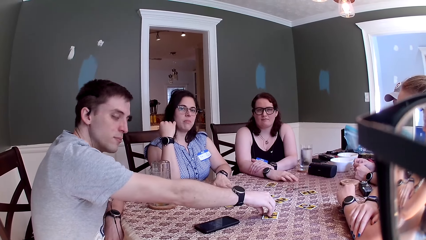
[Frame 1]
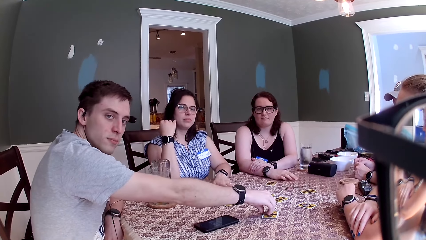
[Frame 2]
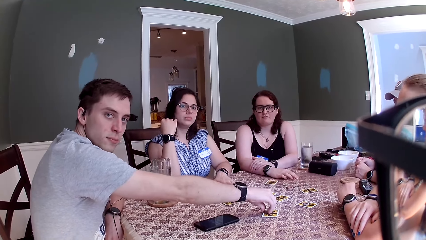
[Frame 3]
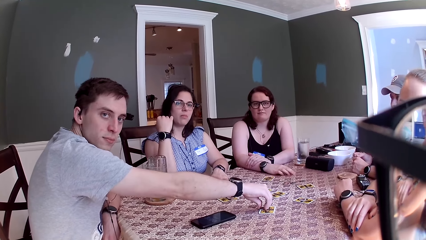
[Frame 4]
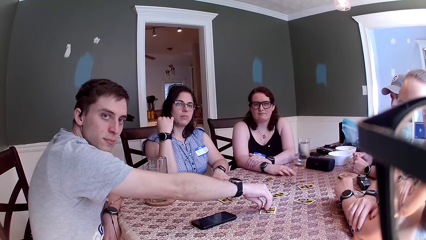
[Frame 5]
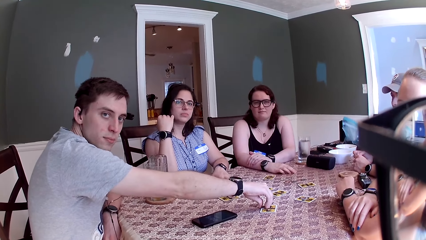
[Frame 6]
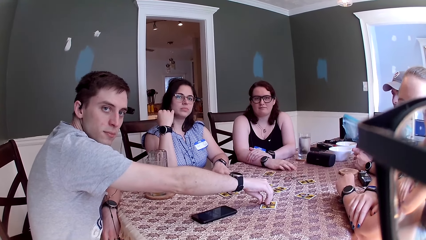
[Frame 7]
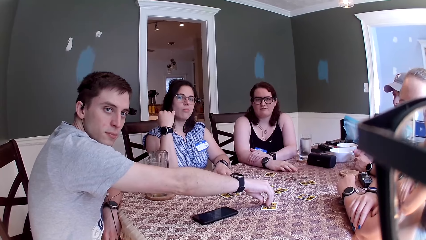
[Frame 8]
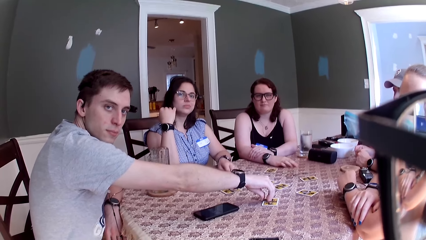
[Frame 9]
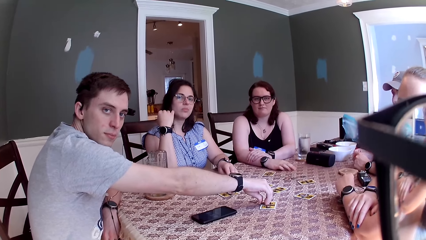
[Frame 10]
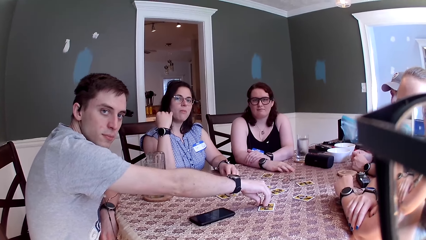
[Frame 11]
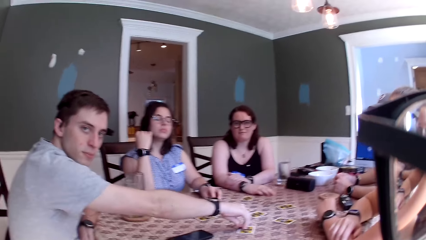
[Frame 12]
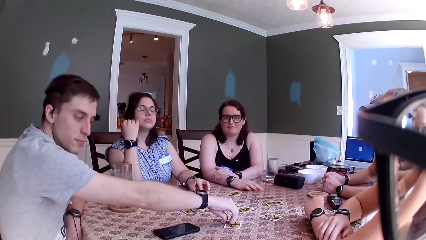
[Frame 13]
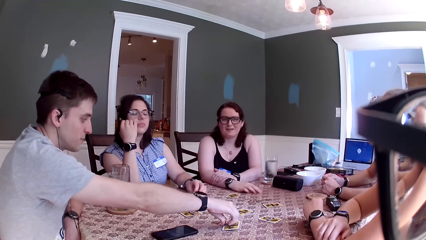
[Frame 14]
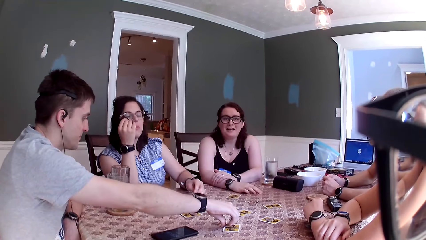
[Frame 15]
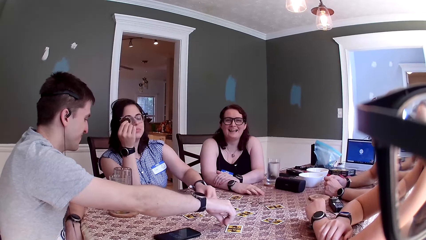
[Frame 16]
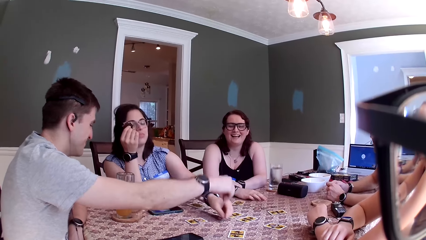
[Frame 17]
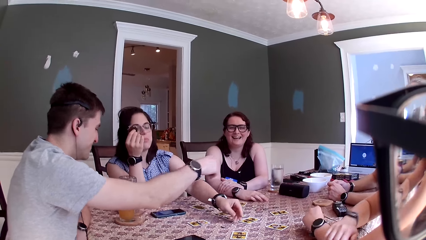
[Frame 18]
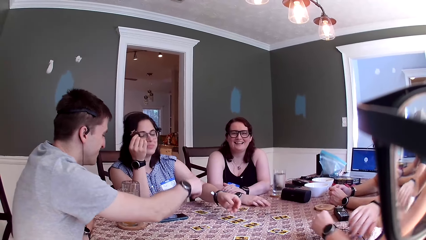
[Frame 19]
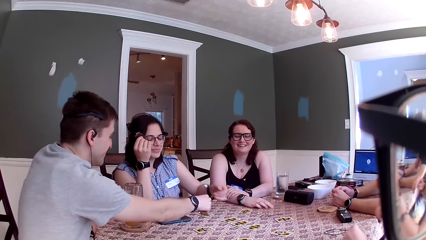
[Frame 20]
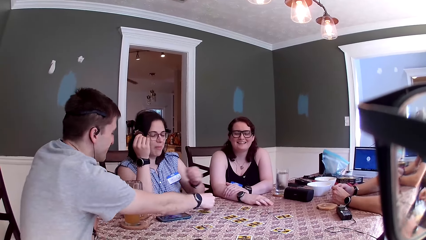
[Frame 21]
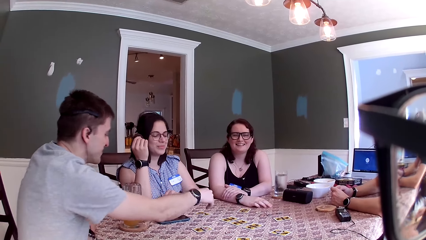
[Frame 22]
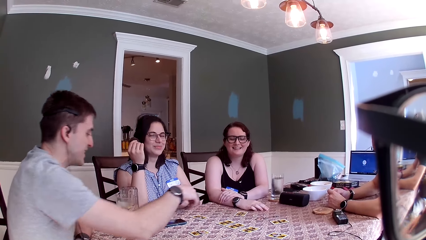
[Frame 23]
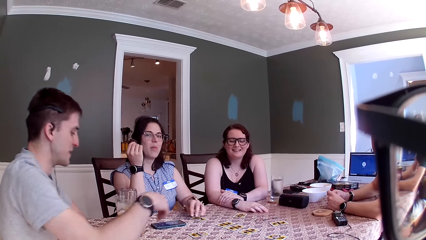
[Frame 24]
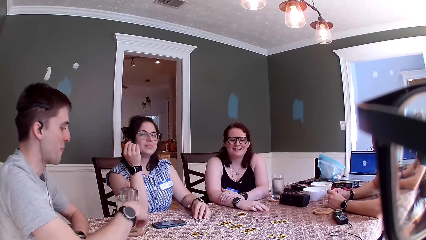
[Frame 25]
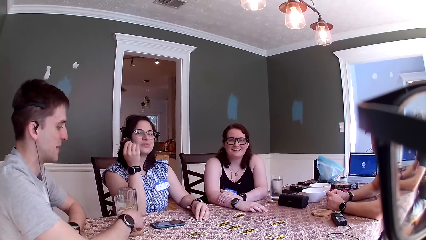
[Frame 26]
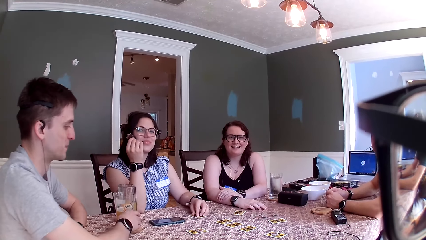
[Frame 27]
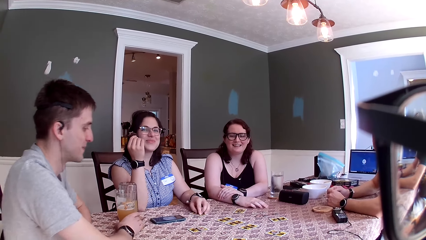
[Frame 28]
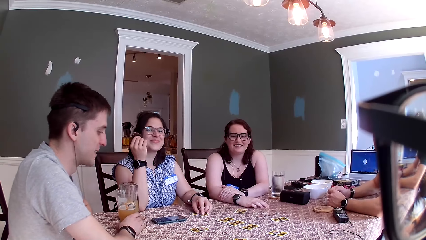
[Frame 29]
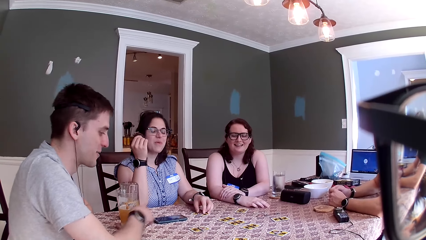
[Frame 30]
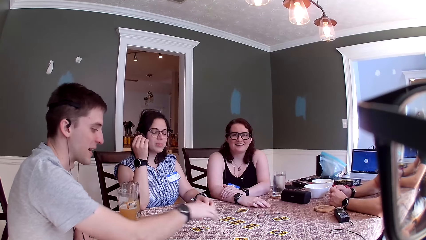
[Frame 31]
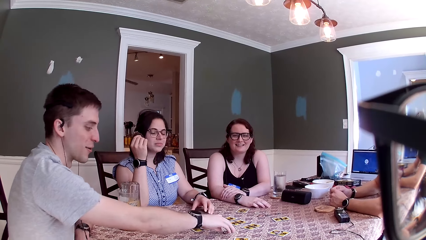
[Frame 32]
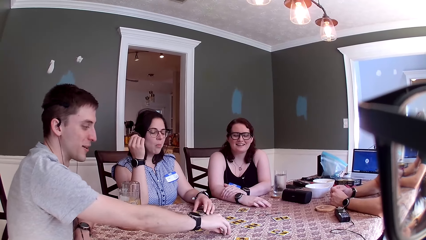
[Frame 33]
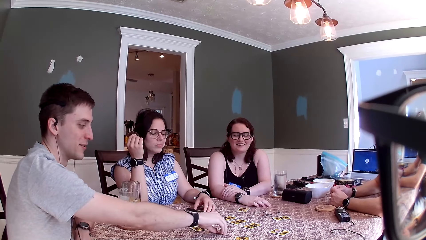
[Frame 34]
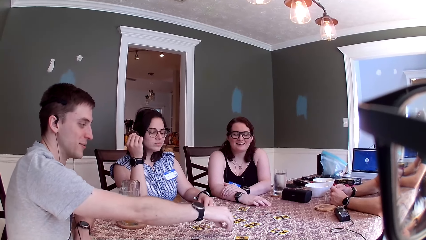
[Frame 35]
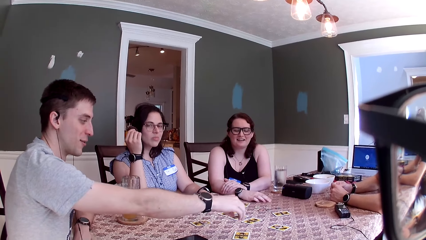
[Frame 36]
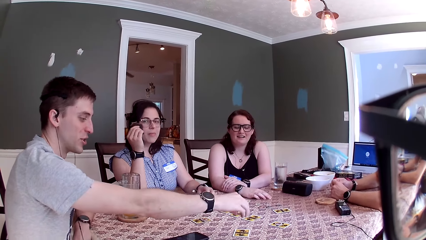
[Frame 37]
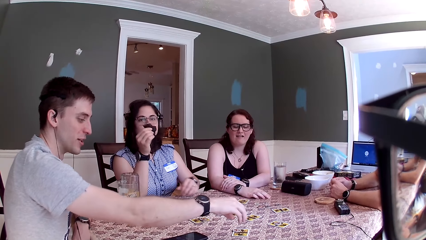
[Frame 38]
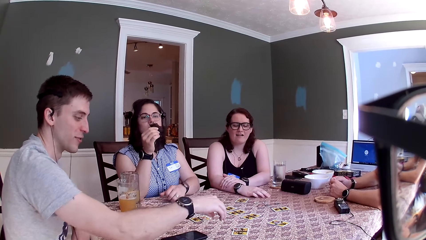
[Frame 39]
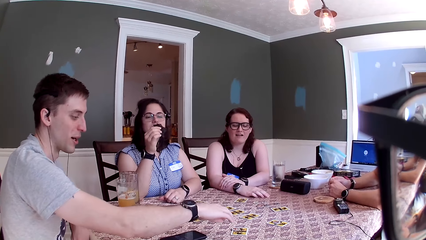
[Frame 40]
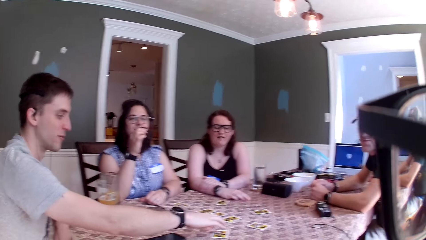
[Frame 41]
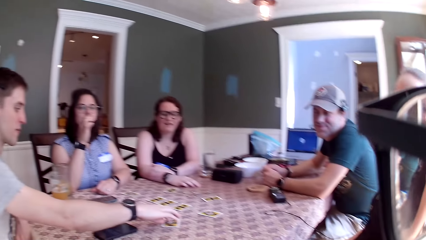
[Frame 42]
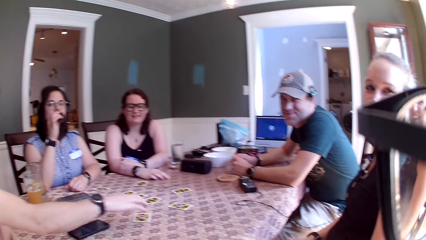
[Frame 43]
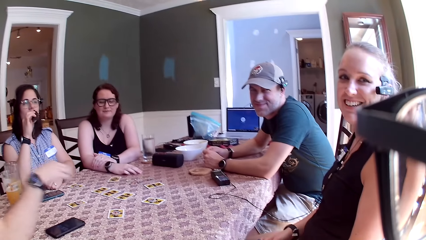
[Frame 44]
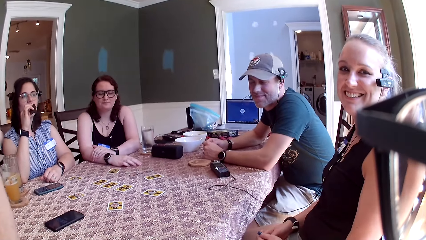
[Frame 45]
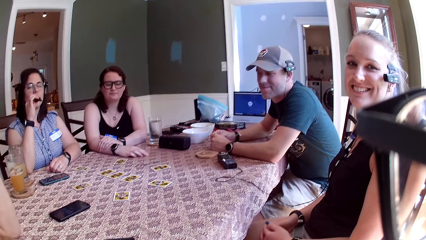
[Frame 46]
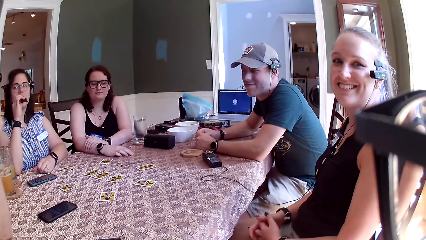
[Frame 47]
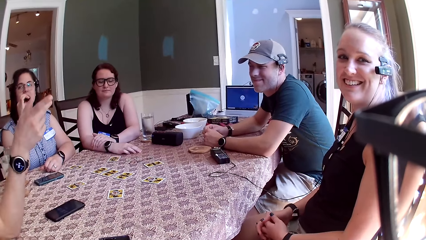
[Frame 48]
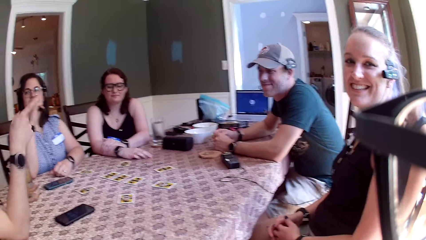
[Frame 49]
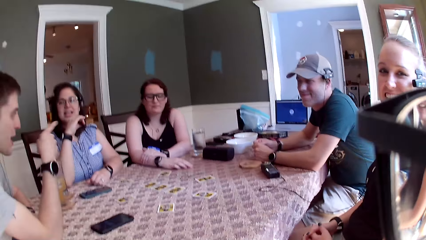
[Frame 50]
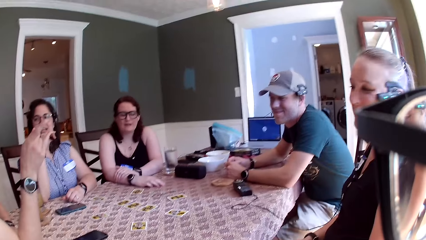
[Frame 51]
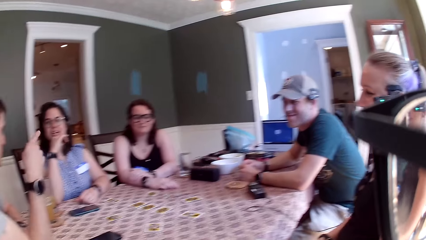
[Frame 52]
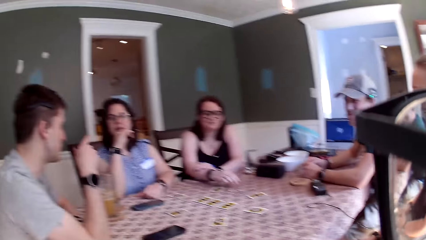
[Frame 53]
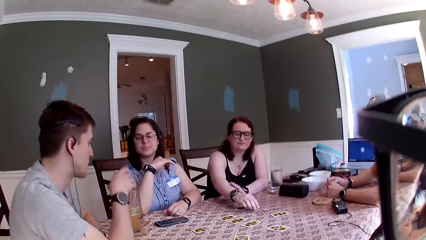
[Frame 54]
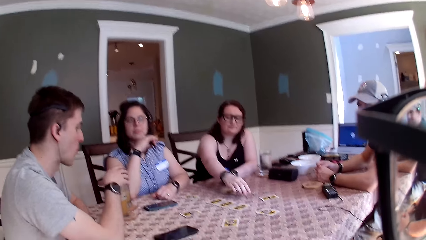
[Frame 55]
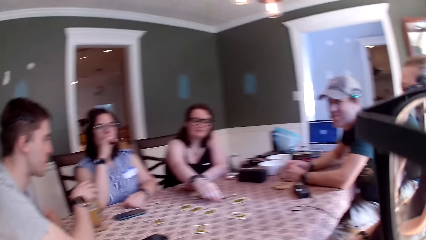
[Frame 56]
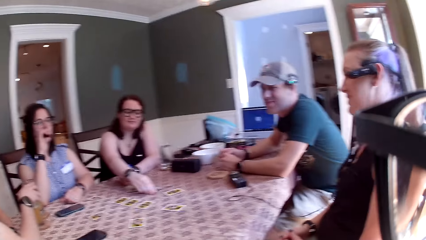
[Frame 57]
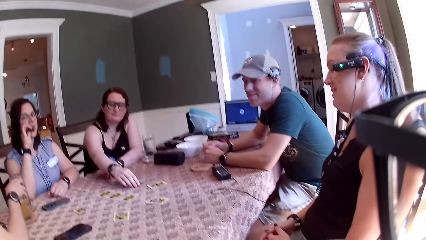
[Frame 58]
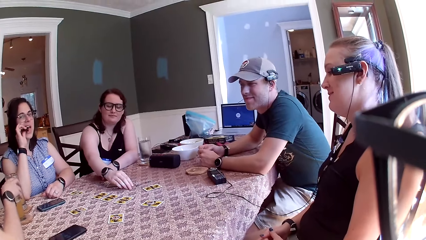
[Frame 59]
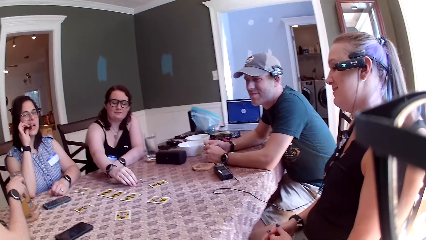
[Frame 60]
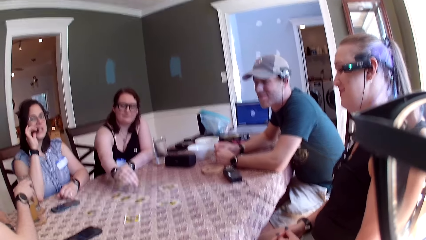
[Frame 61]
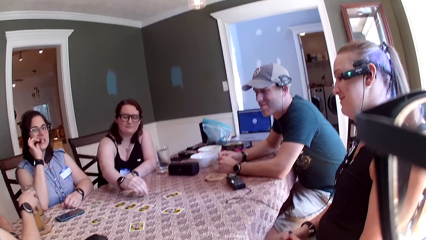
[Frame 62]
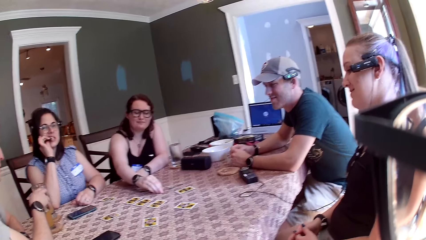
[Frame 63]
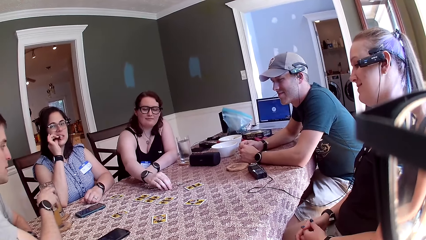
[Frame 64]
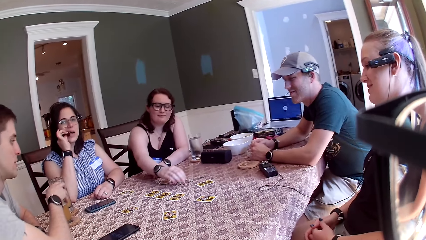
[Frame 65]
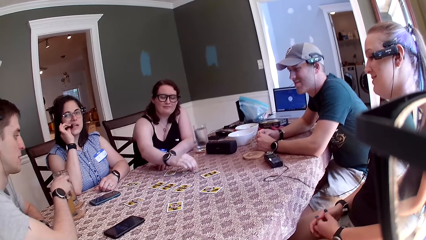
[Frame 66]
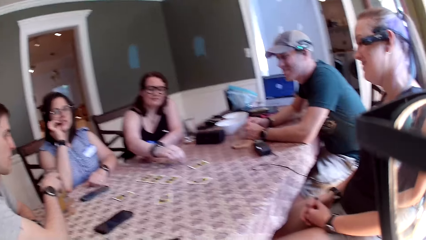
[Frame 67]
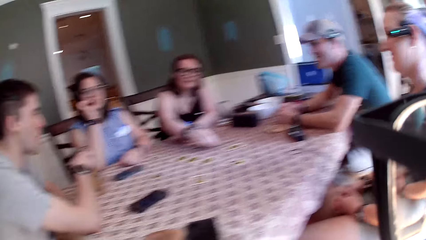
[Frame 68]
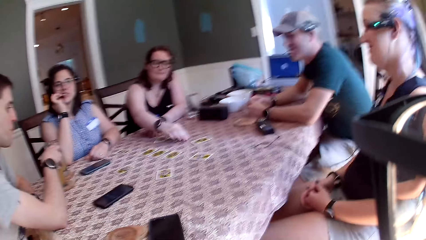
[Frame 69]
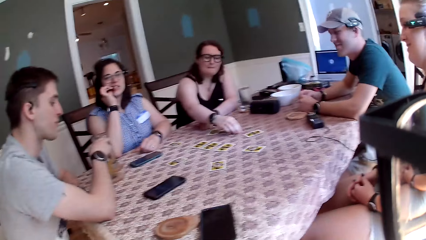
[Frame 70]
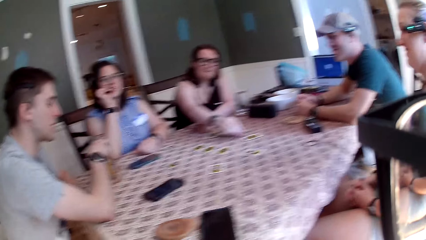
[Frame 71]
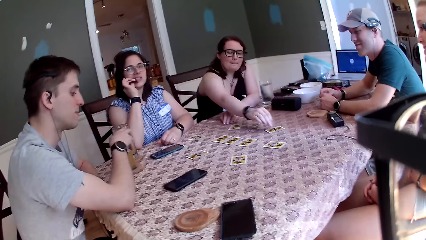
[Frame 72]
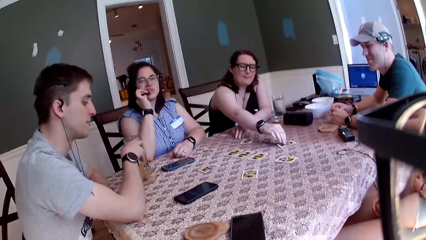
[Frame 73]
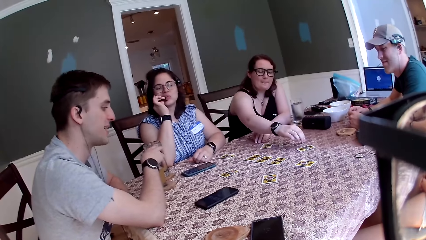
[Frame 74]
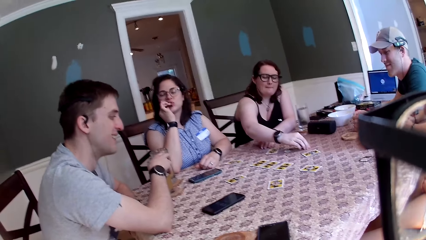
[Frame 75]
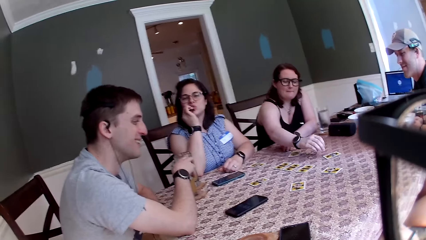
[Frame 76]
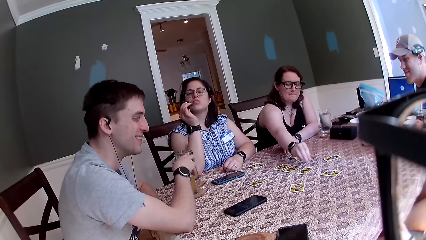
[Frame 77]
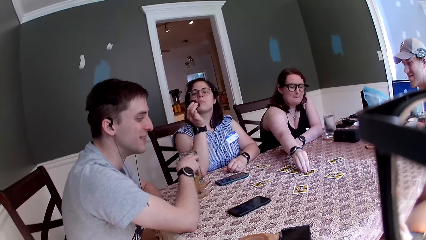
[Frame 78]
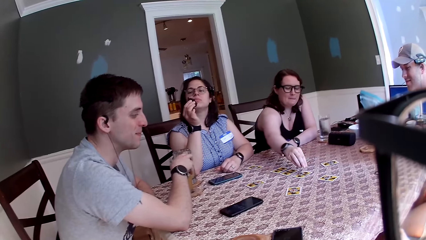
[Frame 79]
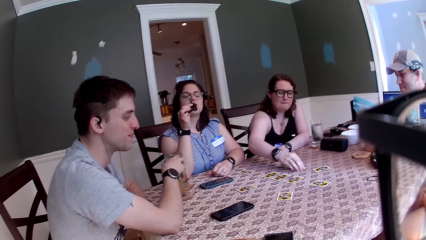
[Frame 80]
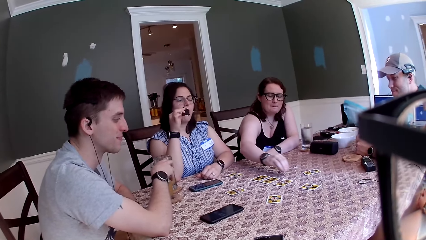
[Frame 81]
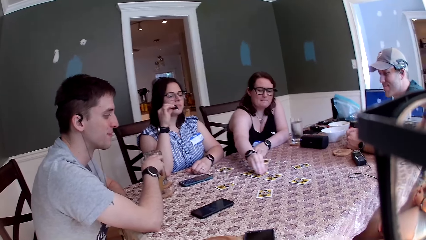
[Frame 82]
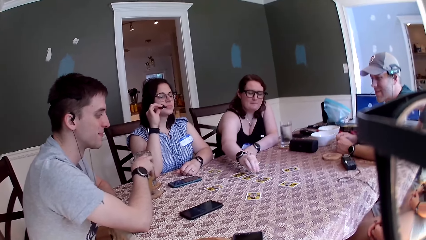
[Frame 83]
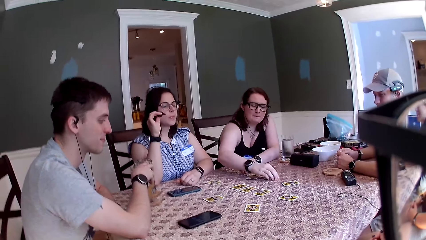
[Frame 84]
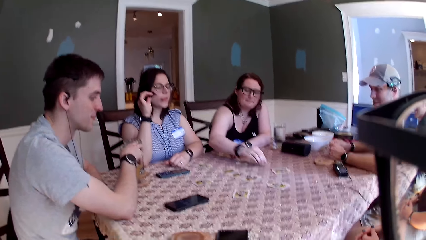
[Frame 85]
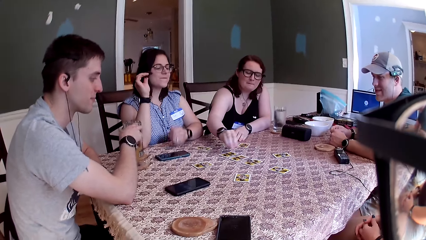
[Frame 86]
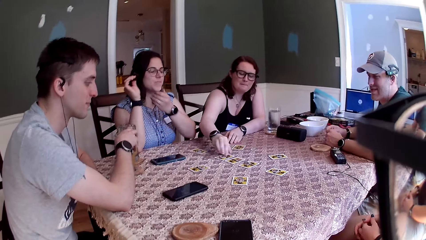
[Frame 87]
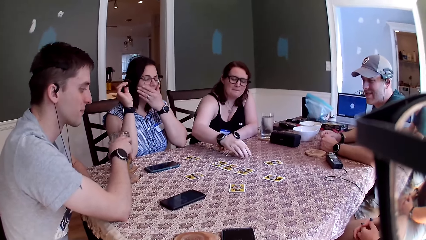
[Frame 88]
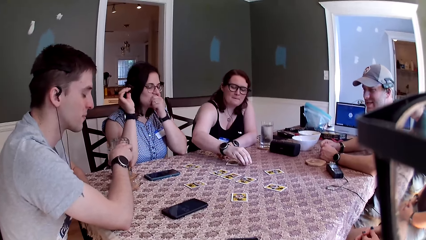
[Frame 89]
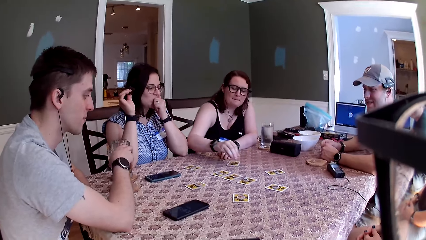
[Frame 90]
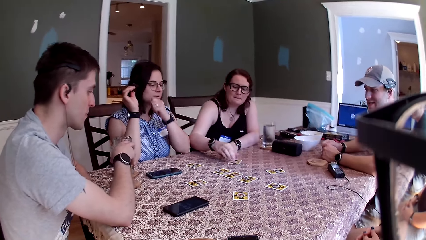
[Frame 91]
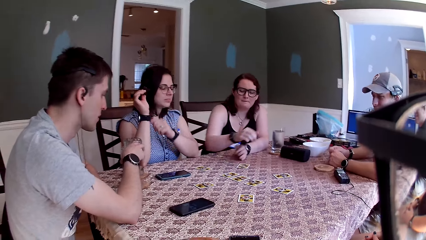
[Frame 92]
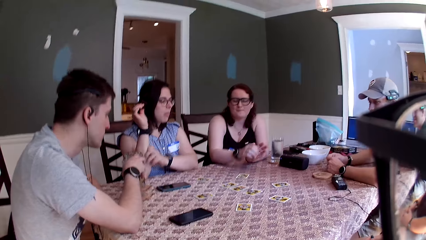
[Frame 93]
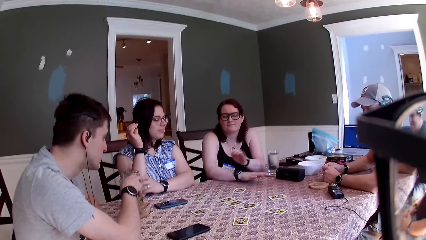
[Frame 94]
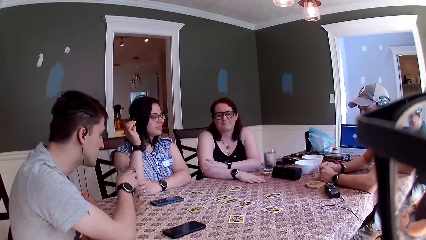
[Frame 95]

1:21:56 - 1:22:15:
A man touches a card from the table. He picks something. A woman carries a chip from the table with her left hand. The man carries a card from the table. The woman drops the chip on the table with her left hand. The man drops the card on the table. He places something on the card. The camera wearer speaks to a group of people at the table. The man speaks to a group of people at the table. He carries a chip from the table with his right hand and drops the chip on the table with his right hand. Another woman speaks to the camera wearer. The man speaks to a group of people at the table. The first woman speaks to a group of people at the table. The camera wearer speaks to a group of people at the table. A third woman touches chips on the table with her right hand. She moves something onto the cards. She carries chips with her right hand from the table and drops a chip on a card. She carries chips with her right hand from the table again and drops a chip on a card again. She carries chips with her right hand from the table again and drops a chip on a card again. She carries chips with her right hand from the table again and drops a chip on a card again.
